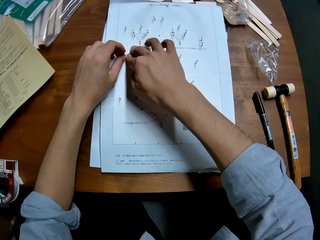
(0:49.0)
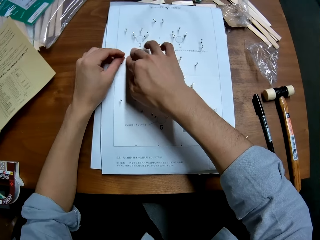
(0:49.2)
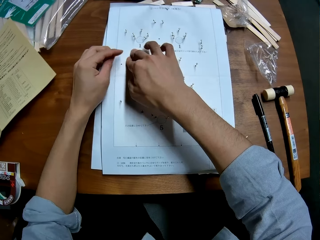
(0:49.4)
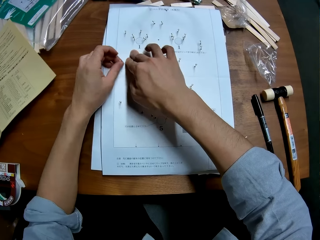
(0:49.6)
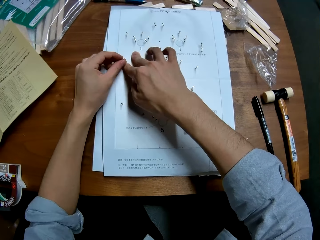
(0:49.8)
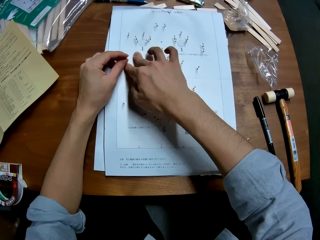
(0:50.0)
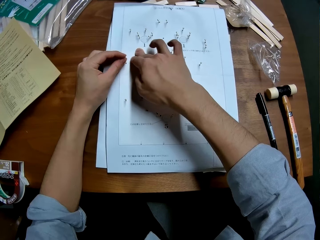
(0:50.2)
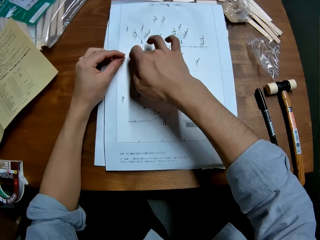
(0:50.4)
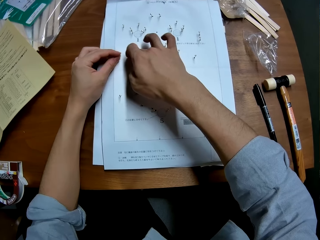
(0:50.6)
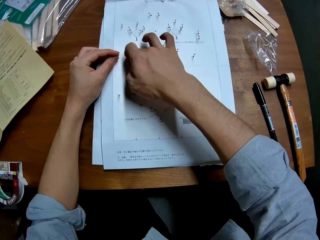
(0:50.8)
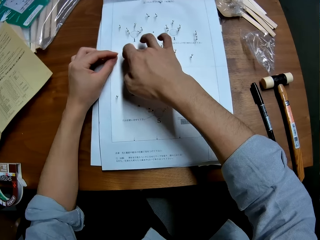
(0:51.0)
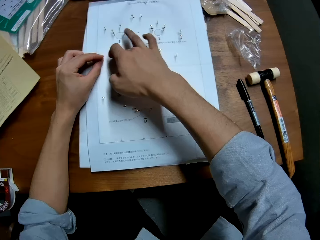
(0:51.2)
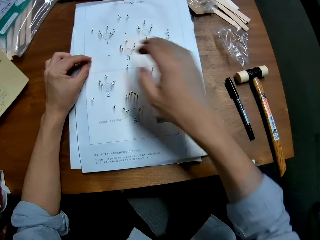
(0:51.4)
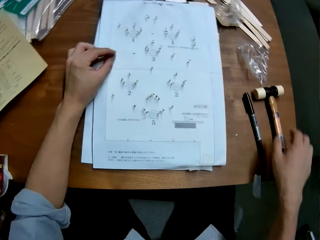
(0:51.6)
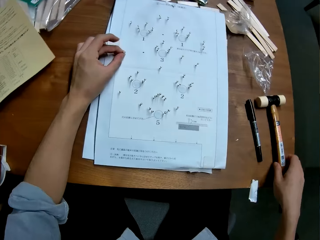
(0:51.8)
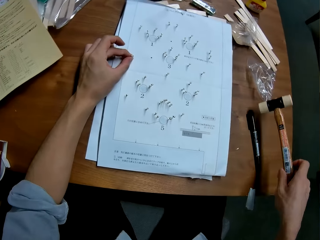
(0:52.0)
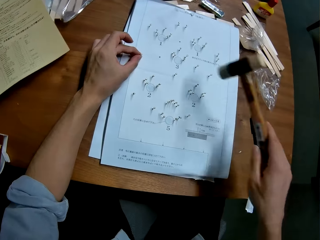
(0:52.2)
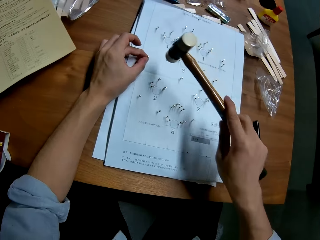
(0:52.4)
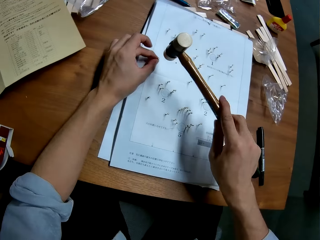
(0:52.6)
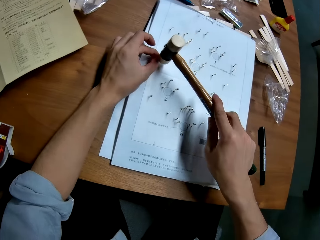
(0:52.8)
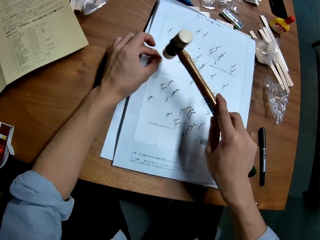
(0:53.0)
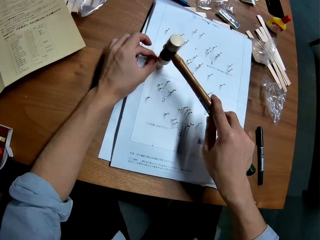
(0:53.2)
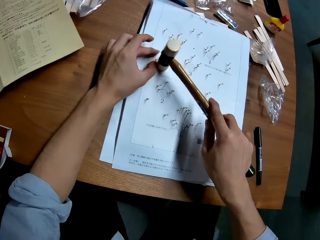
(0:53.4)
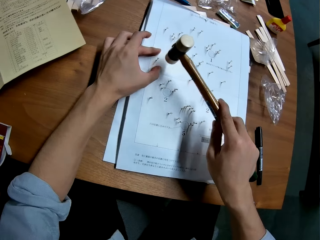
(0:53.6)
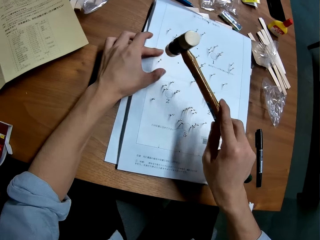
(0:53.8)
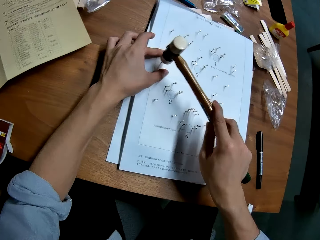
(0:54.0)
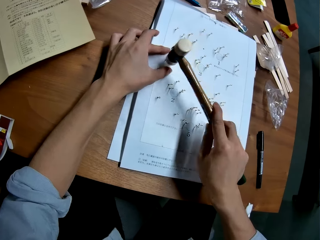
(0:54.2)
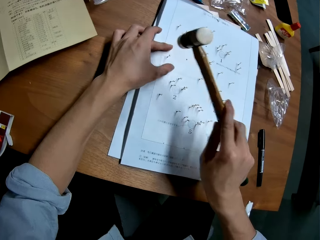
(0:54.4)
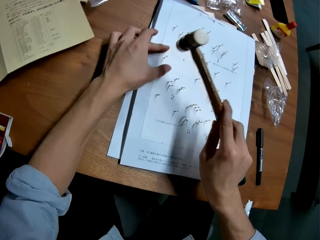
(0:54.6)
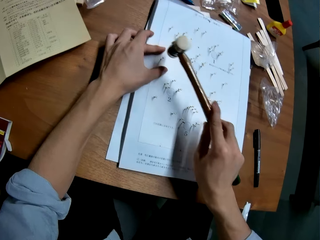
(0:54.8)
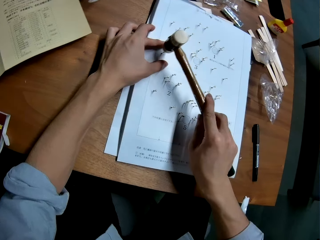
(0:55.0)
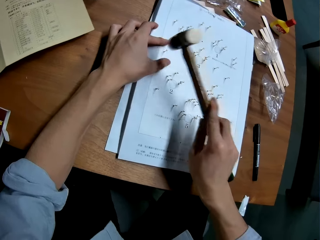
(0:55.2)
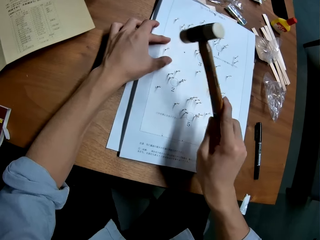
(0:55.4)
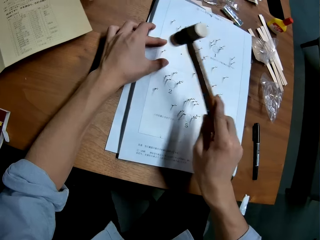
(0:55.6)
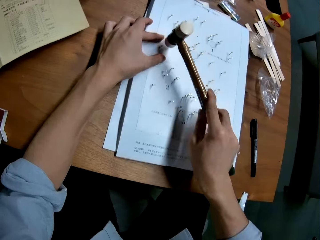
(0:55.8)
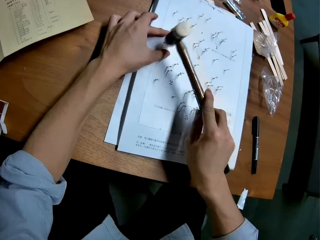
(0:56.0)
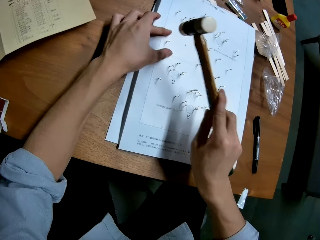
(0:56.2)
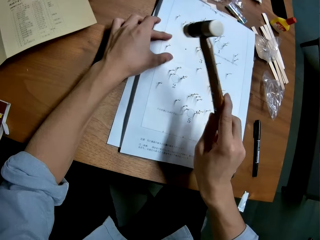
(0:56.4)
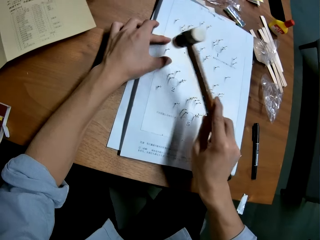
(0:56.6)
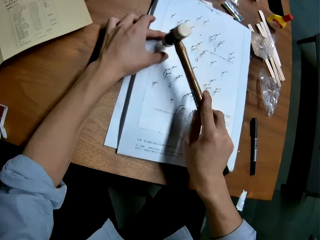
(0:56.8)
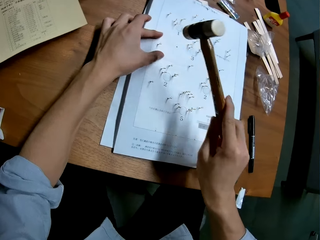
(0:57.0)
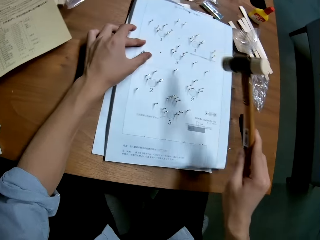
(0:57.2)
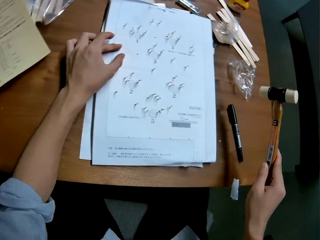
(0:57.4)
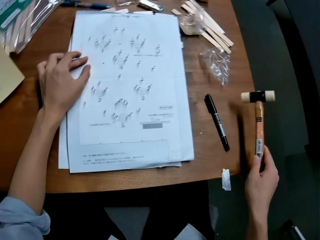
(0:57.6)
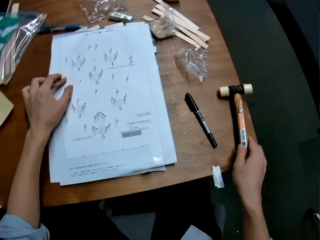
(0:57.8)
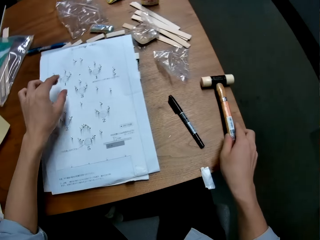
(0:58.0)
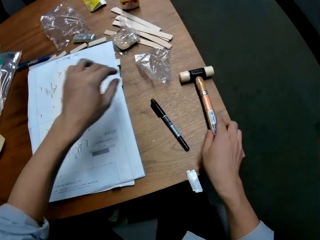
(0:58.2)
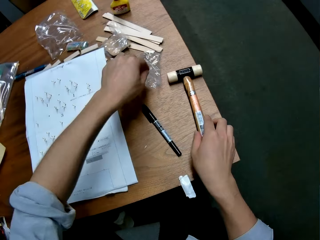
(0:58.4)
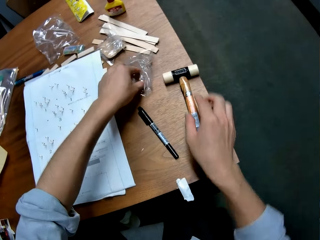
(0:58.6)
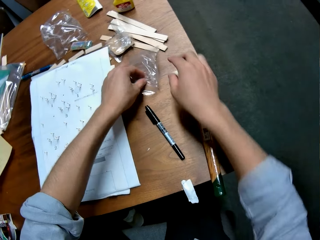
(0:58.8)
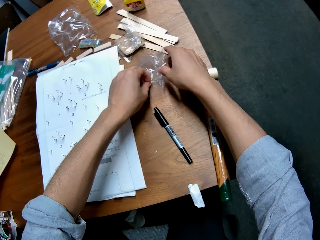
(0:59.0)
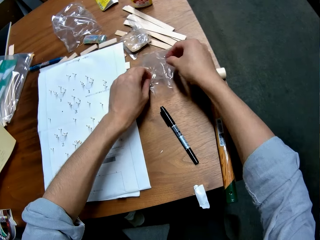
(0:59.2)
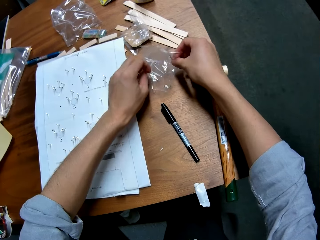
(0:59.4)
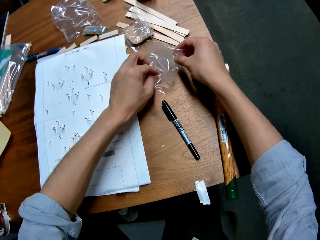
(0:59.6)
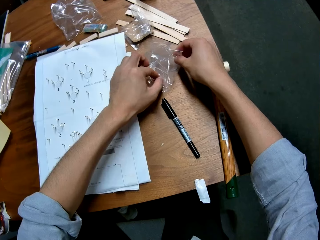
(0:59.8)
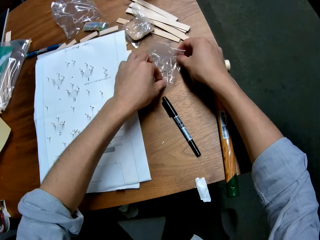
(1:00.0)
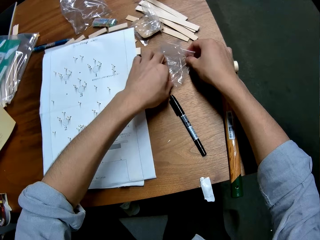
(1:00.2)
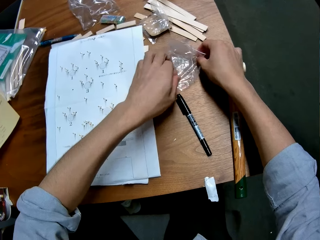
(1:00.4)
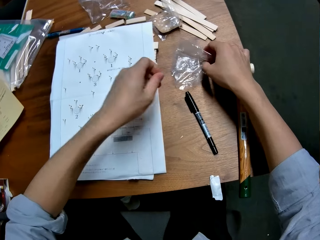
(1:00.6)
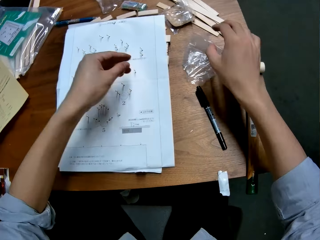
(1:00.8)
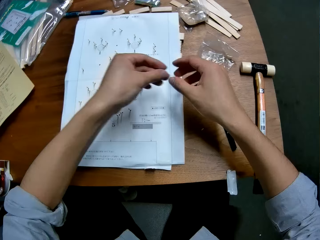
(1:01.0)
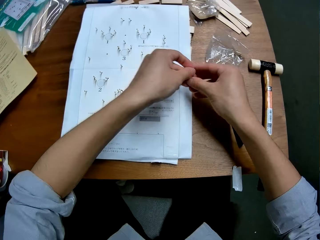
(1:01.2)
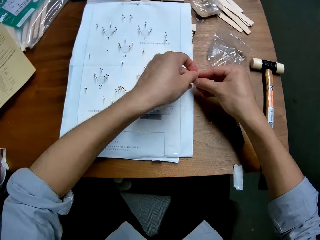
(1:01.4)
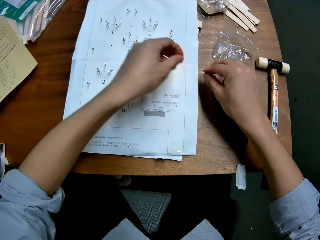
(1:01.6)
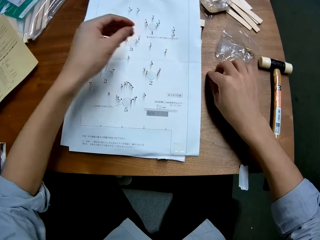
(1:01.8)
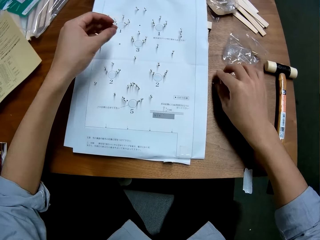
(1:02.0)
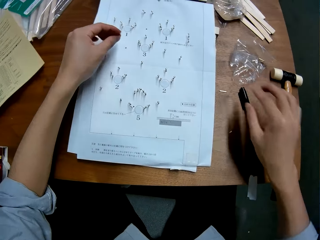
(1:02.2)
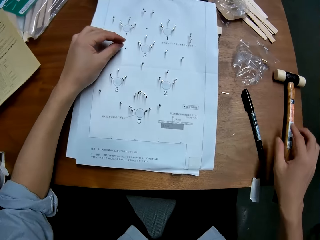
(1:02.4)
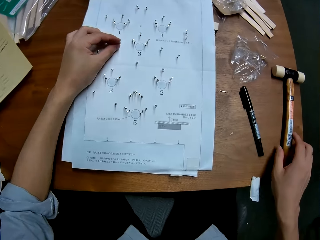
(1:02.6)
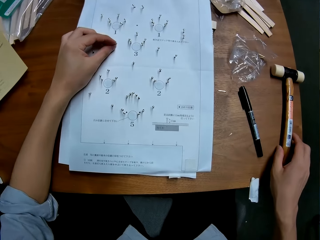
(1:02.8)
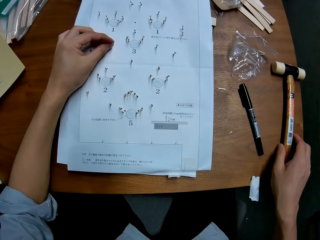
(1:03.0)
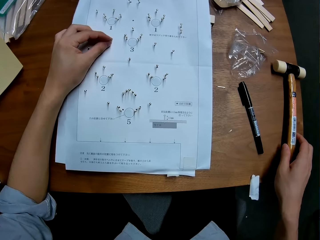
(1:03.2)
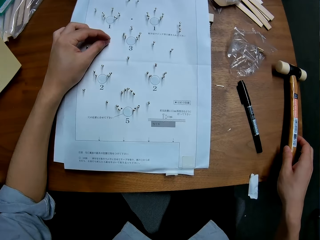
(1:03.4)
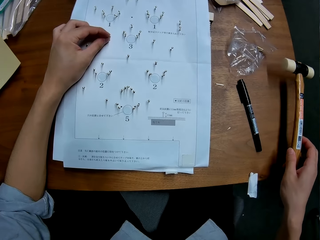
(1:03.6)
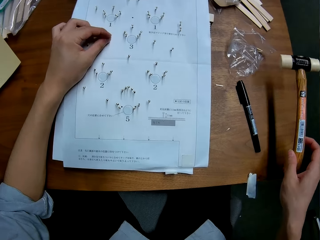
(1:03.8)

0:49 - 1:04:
The camera wearer puts the pin on a dot on the paper. He takes the hammer from the table. He hits the pin on the paper with the hammer. He places the hammer on the table. He takes some pins from the pack on the table. He puts a pin on the table. He puts the other pin in his hand on a dot on the paper on the table.

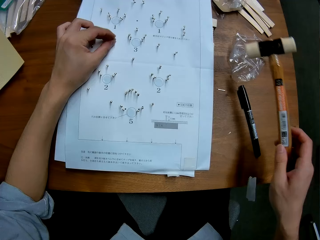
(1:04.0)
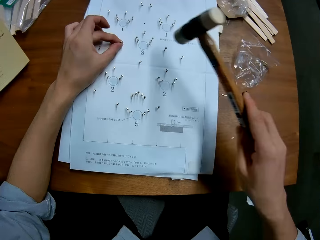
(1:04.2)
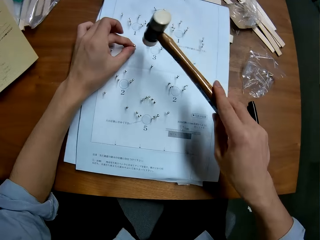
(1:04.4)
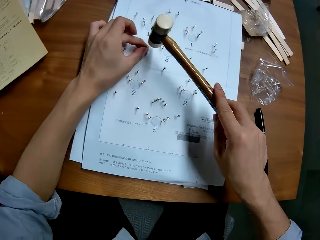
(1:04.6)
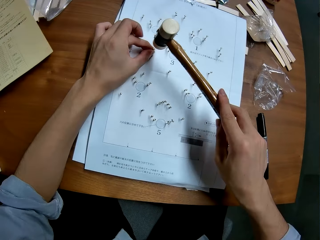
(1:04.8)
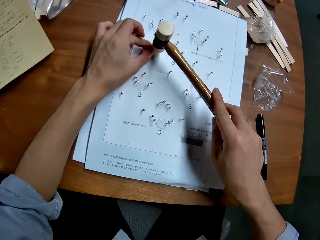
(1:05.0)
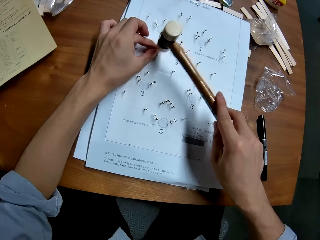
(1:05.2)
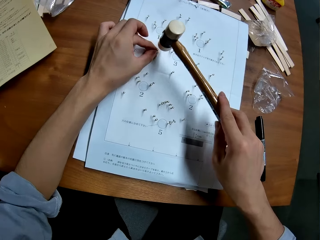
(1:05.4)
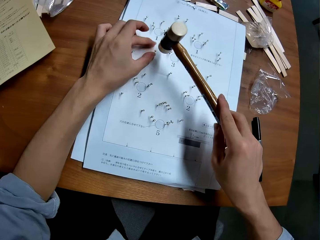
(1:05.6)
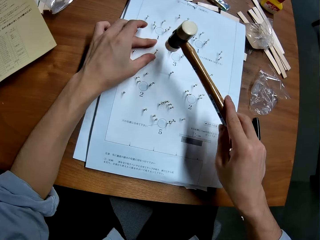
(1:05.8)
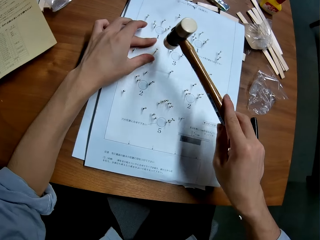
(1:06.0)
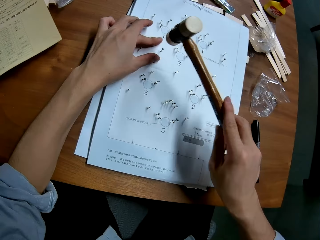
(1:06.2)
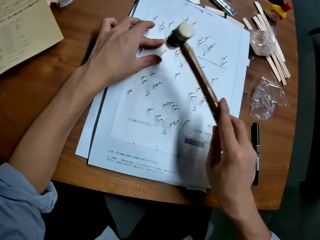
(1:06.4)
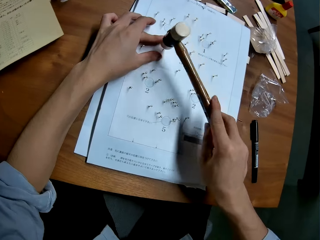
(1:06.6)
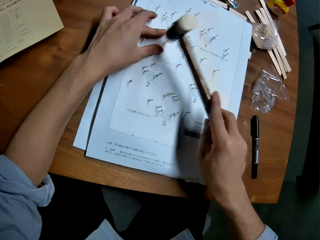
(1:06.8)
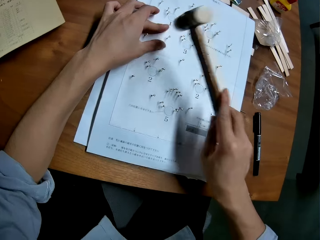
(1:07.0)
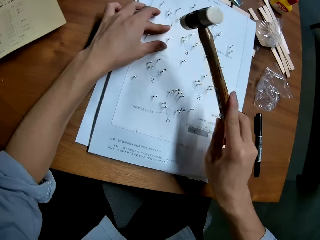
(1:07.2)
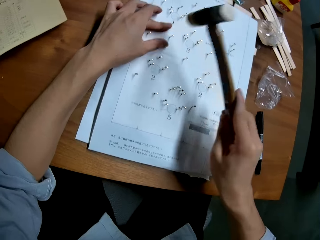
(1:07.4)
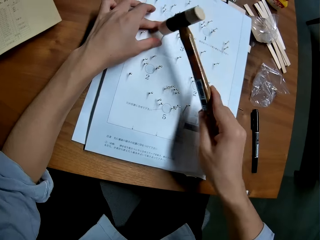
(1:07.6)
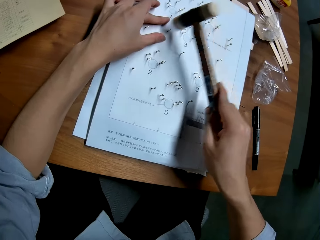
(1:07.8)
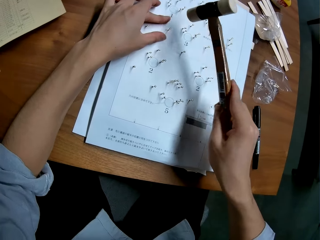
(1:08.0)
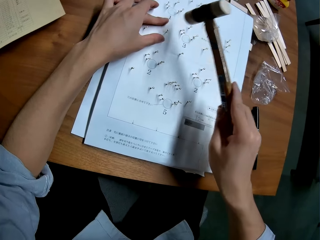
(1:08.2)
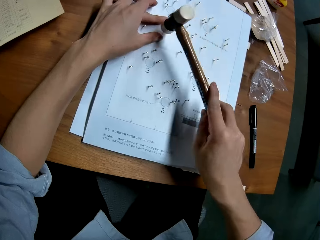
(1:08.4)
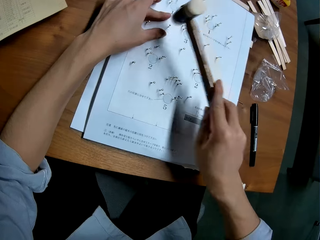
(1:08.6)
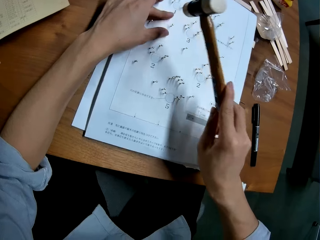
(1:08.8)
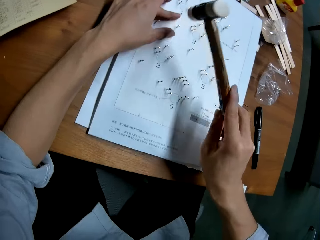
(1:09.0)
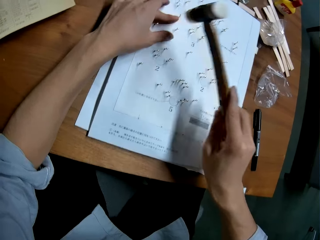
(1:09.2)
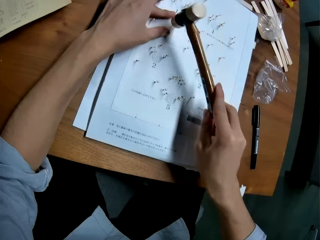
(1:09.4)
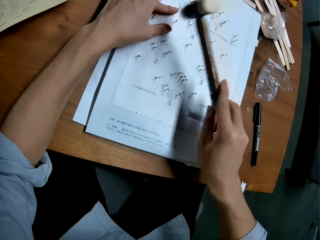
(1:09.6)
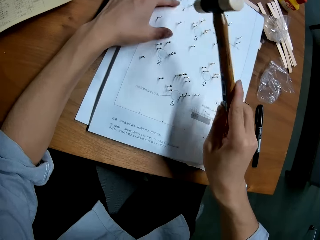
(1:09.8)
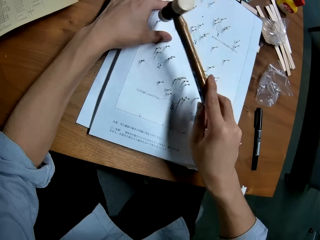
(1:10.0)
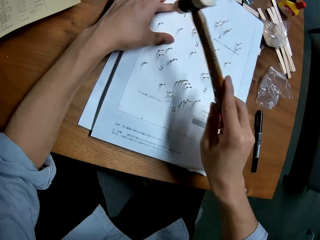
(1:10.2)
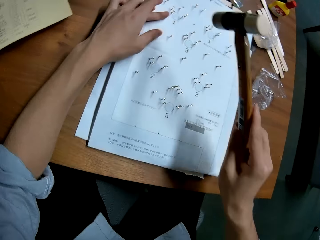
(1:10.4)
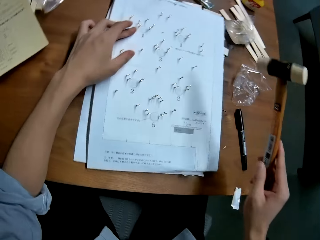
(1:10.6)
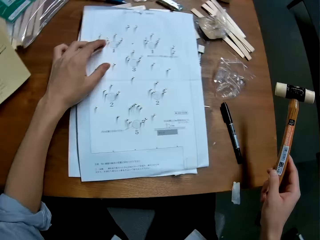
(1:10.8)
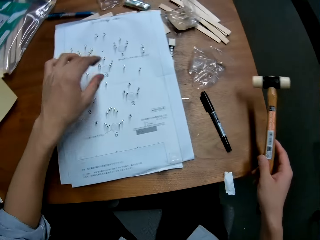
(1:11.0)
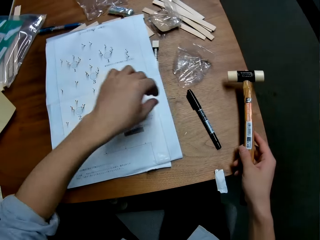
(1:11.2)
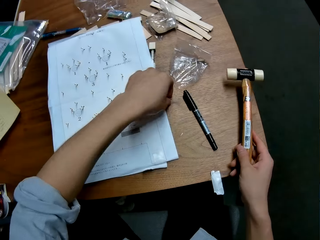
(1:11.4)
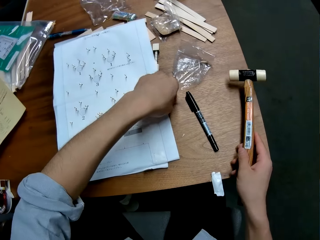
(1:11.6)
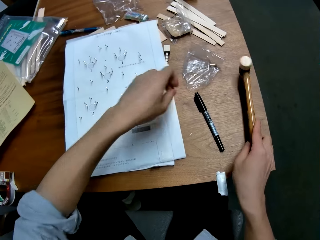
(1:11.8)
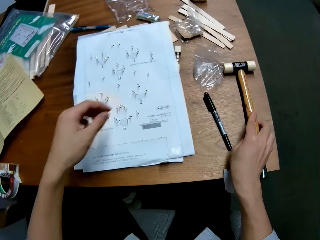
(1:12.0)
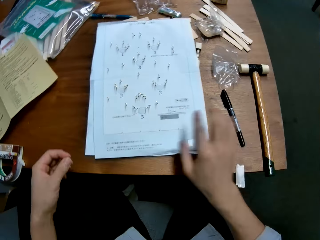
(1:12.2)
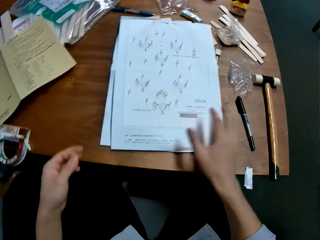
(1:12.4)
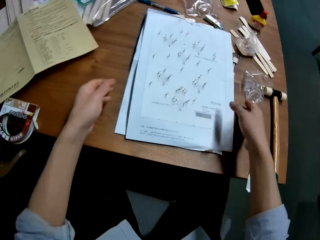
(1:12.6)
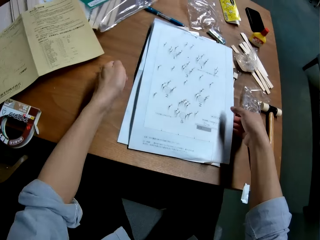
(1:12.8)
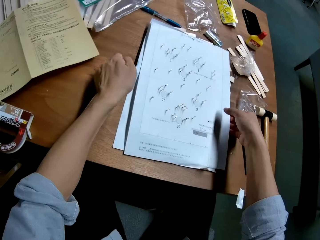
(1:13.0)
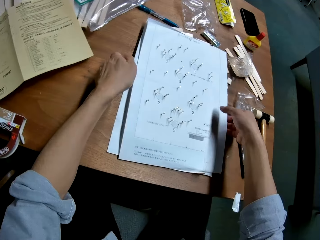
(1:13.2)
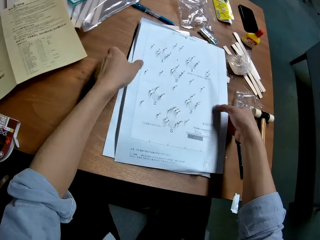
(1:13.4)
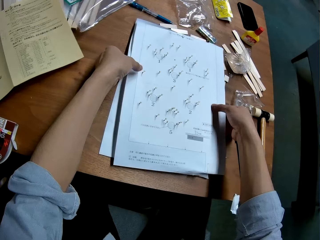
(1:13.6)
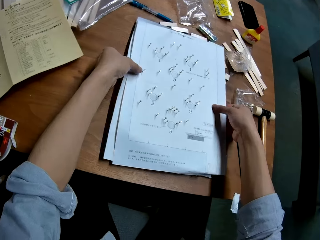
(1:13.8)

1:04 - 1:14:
The camera wearer takes the hammer from the table. They hit the pin on the paper with the hammer. They pick up the pin on the table. They place the hammer on the table.
